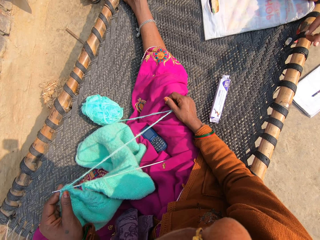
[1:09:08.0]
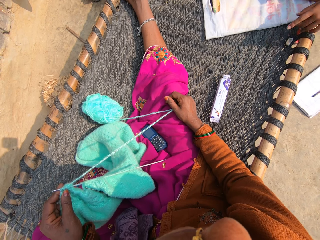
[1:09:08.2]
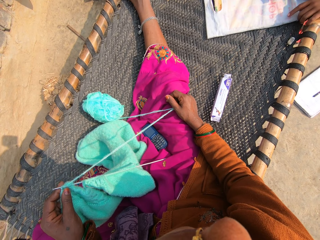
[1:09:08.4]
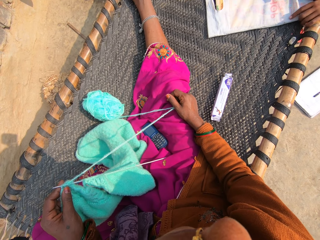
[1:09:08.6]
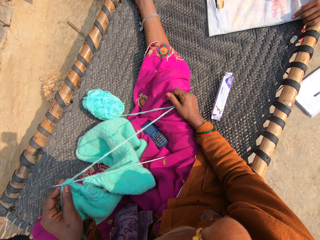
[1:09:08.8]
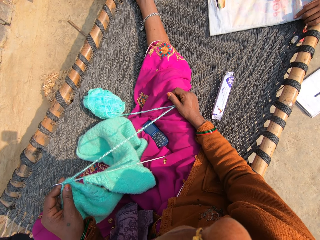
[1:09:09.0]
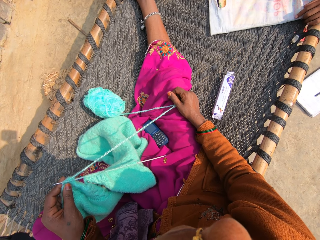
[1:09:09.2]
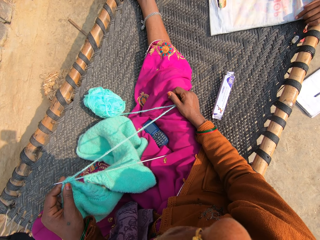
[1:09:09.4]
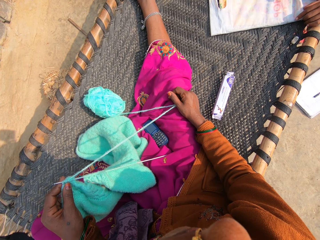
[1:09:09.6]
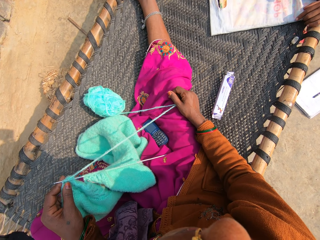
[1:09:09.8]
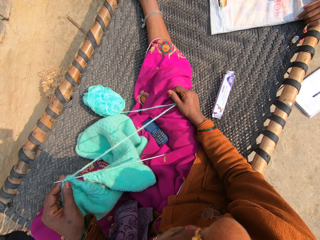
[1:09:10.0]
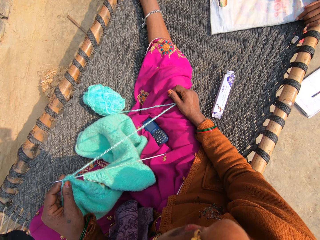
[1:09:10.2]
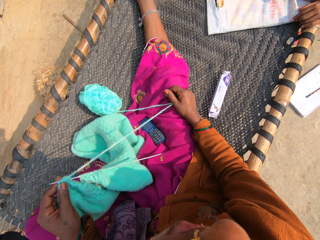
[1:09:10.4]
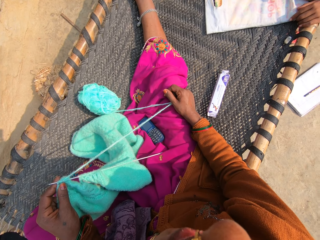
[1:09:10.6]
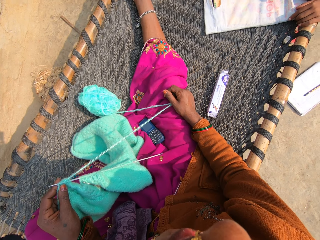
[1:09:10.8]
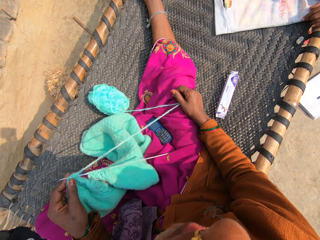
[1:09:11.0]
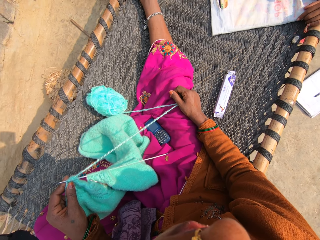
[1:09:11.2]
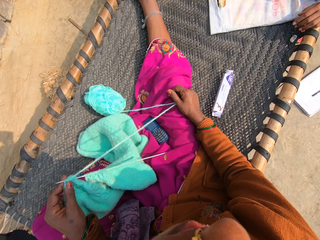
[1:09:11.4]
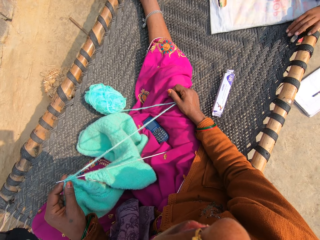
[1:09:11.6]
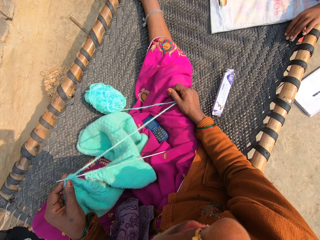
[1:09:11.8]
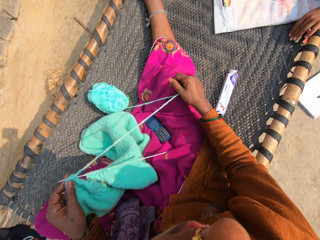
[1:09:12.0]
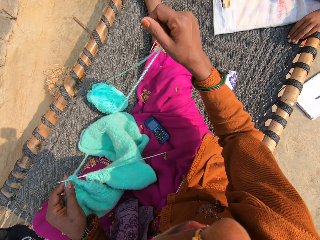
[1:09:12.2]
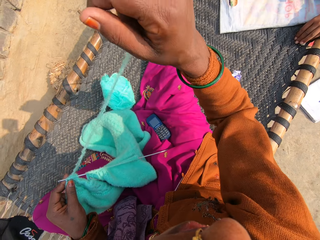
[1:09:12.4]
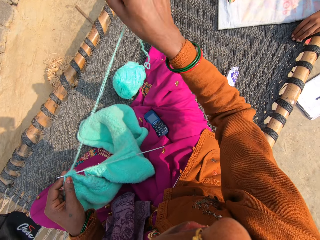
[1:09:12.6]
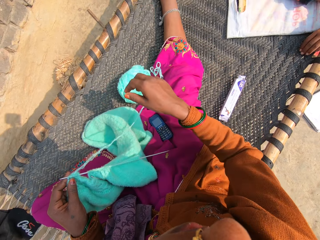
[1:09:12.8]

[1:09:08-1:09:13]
The camera wearer interacts with a boy.
